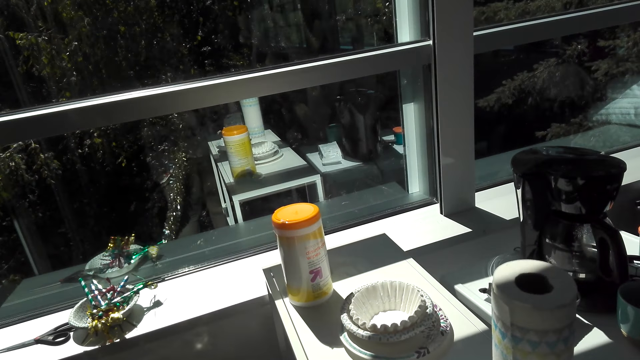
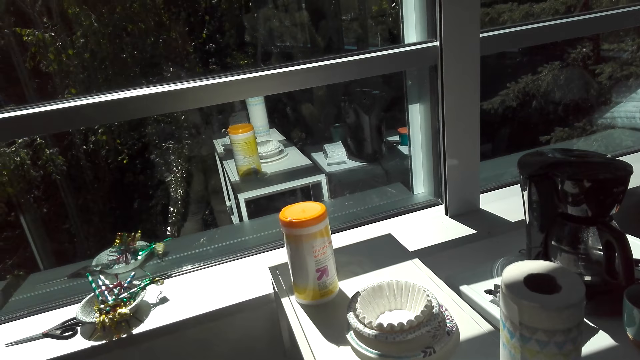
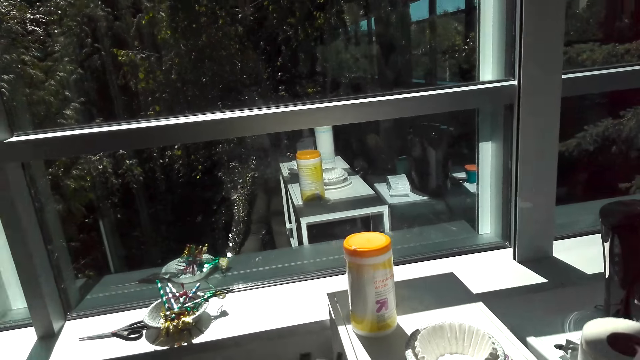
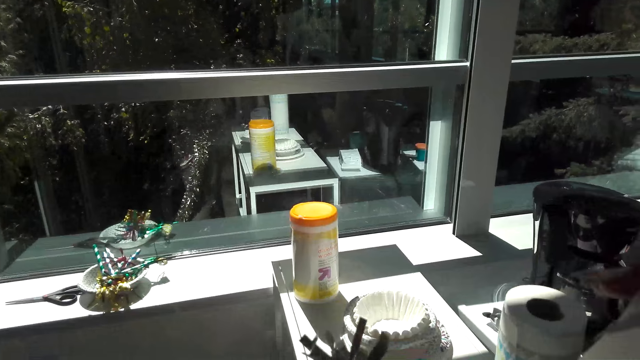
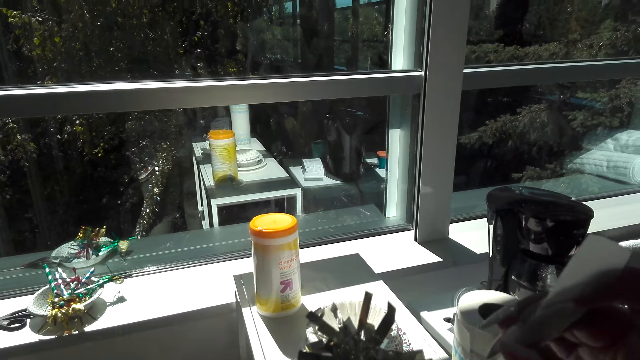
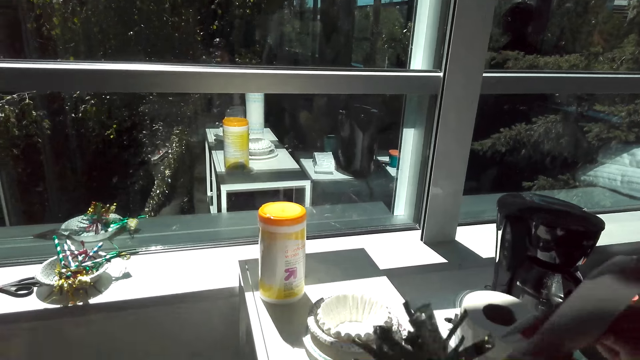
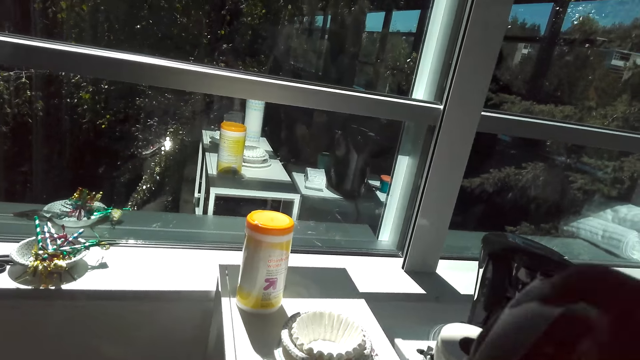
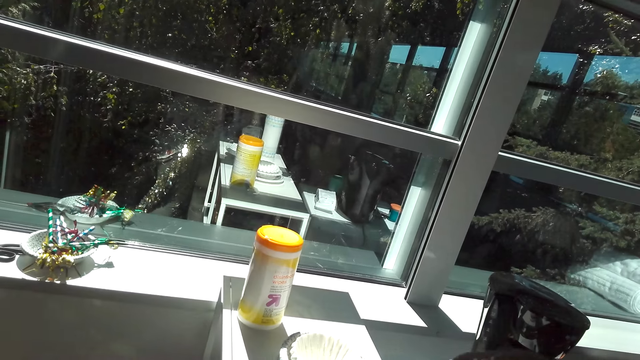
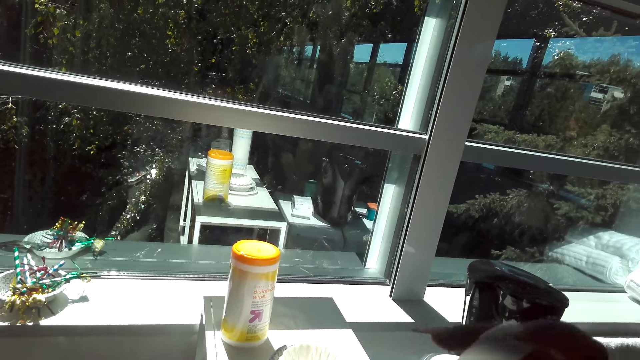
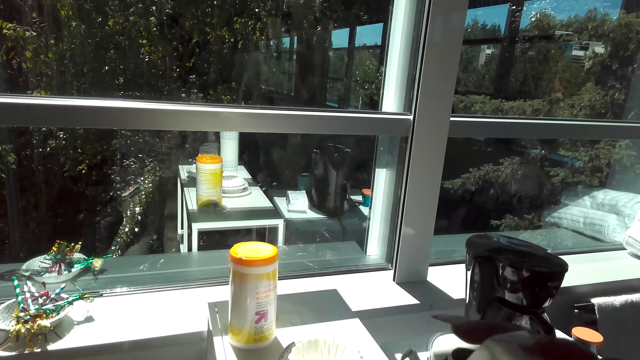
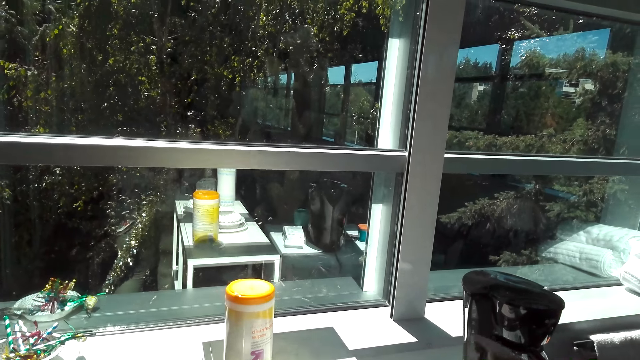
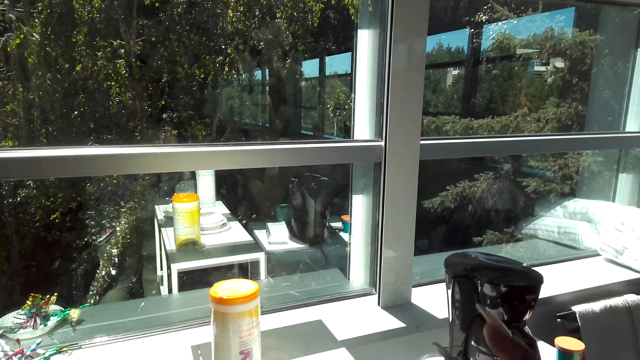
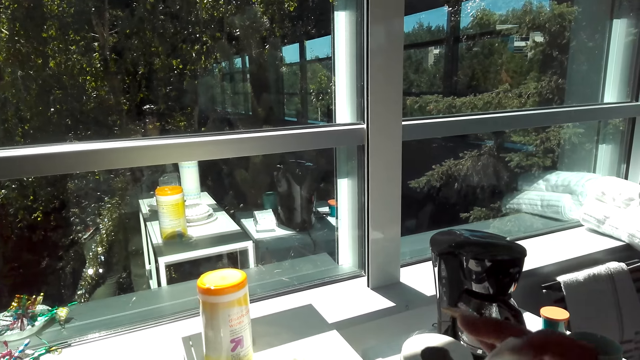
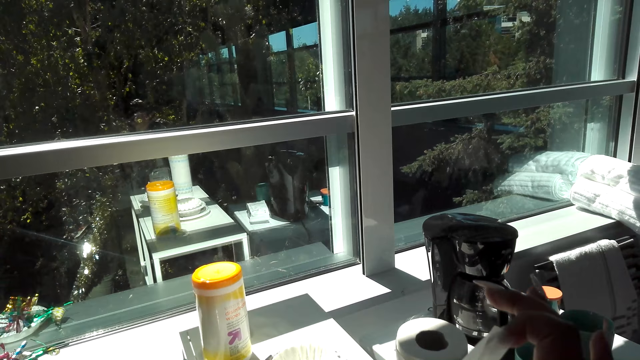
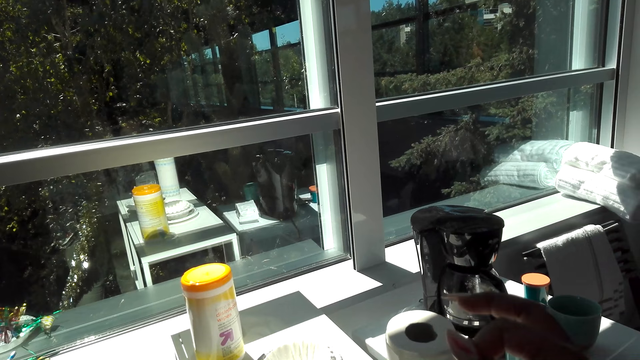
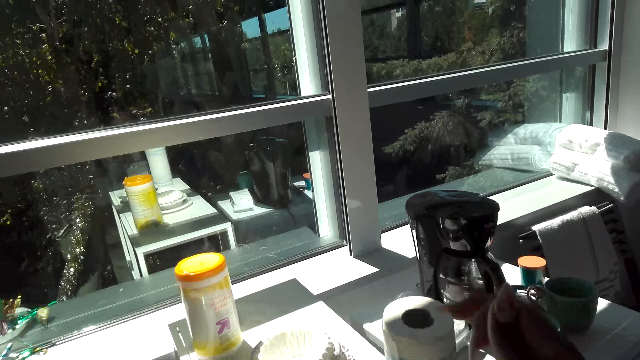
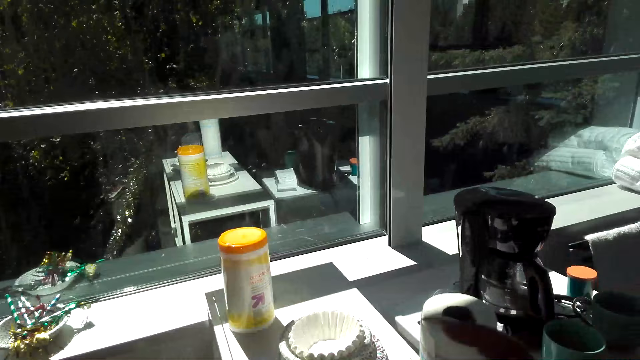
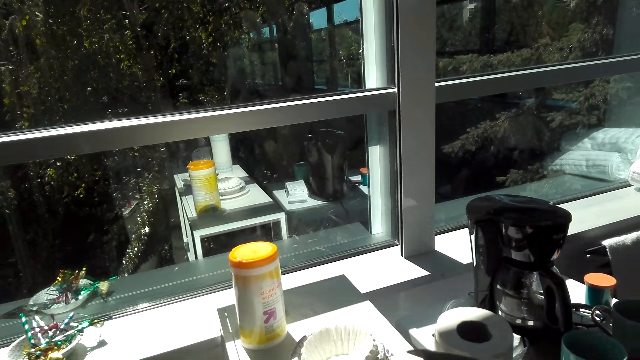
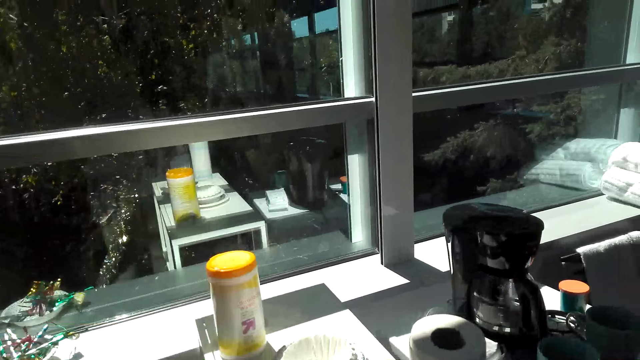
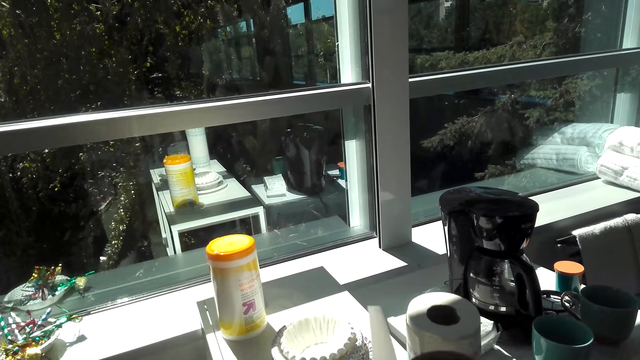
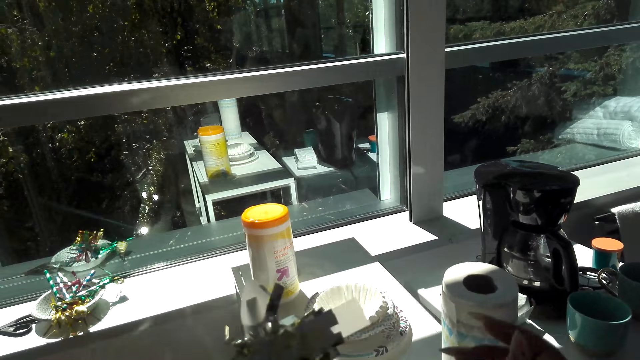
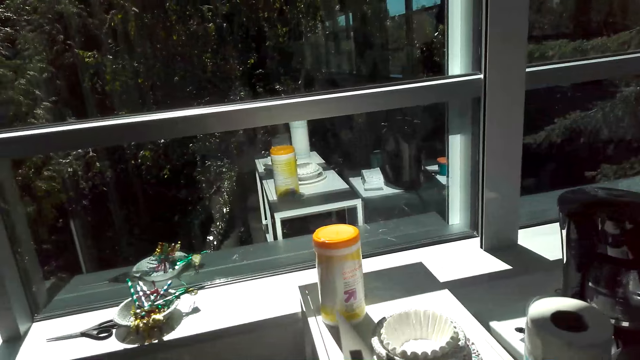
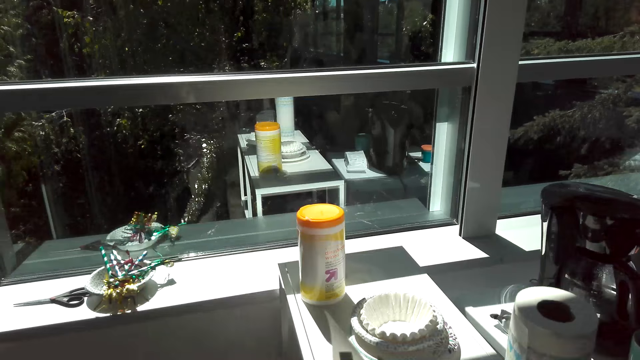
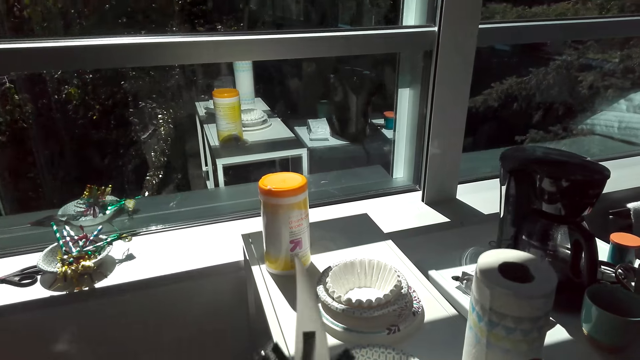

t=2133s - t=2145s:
The camera wearer aligns the flowers. They handle the tape.

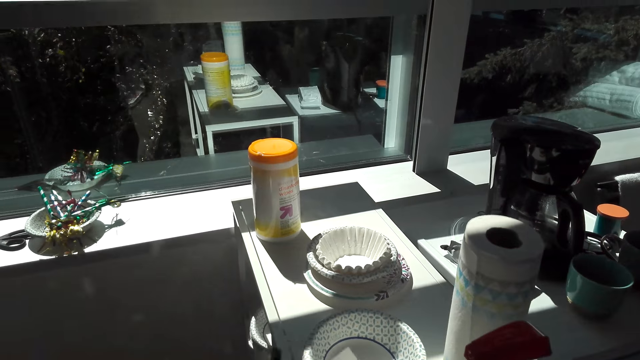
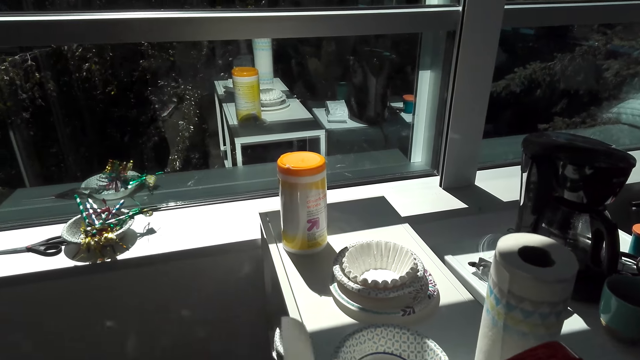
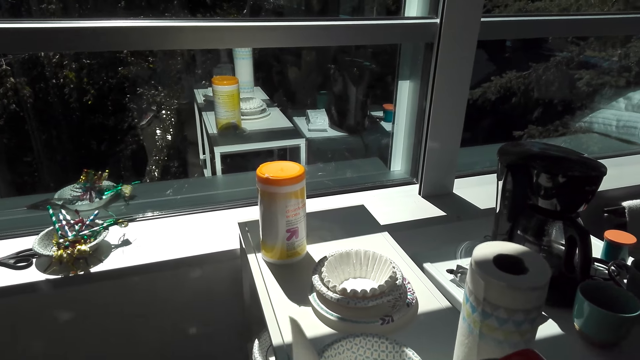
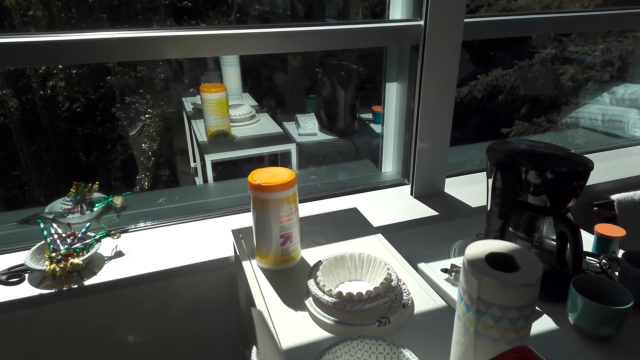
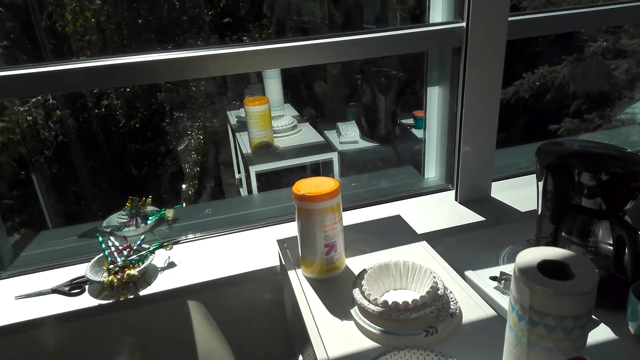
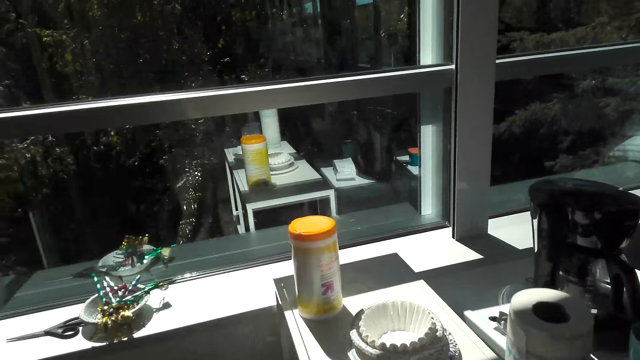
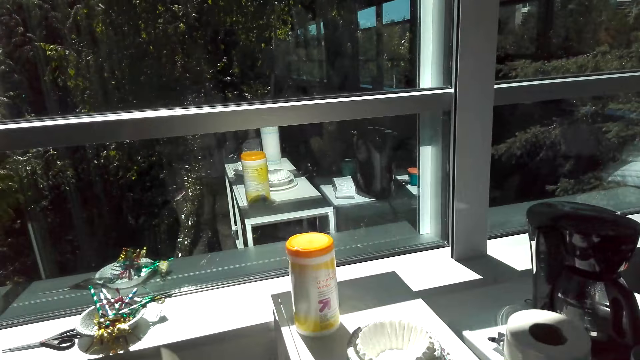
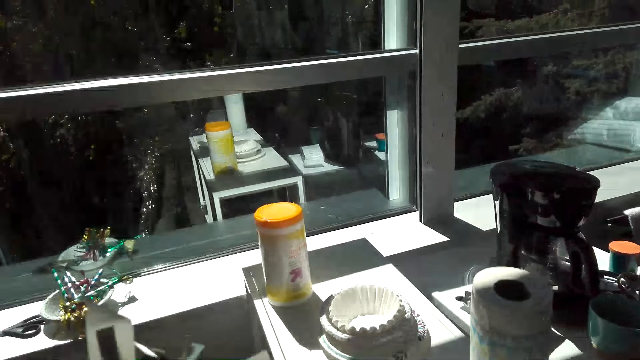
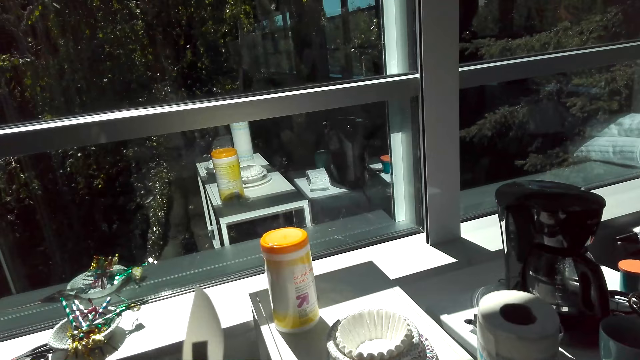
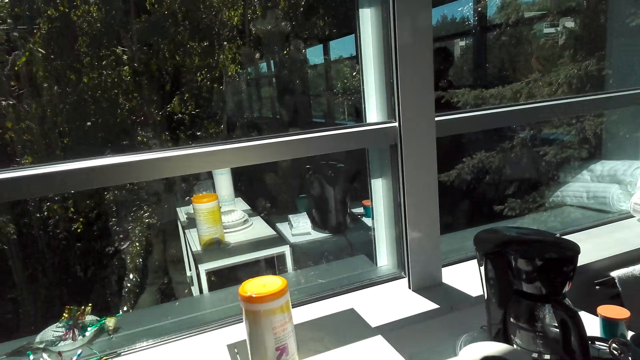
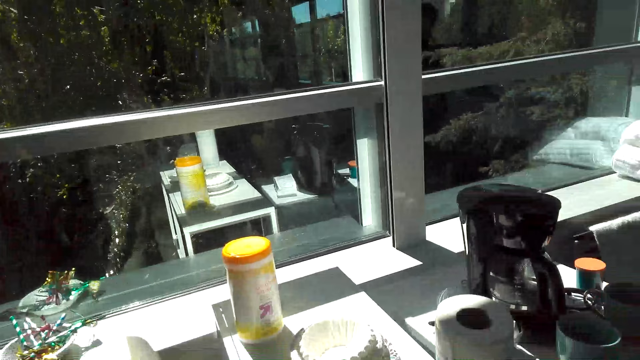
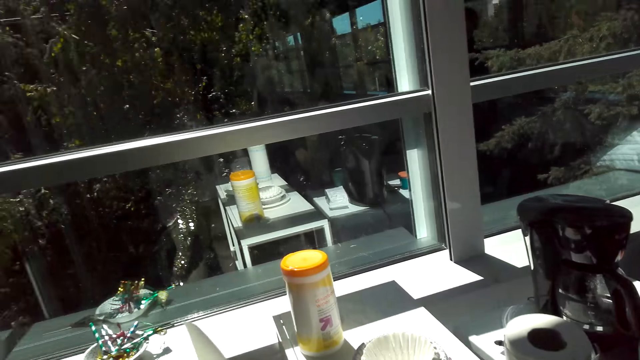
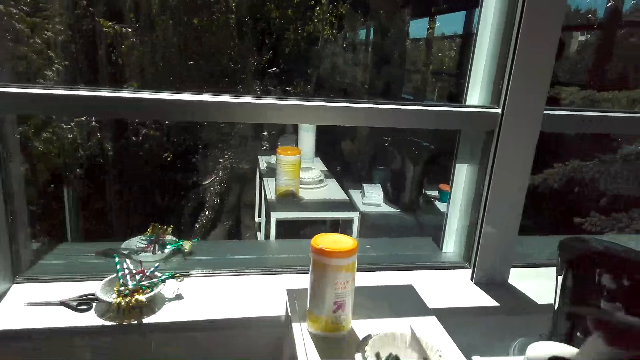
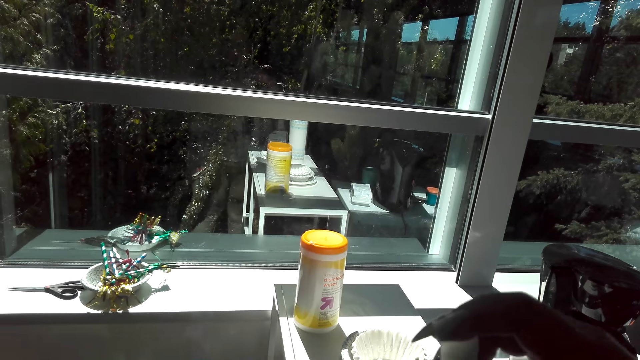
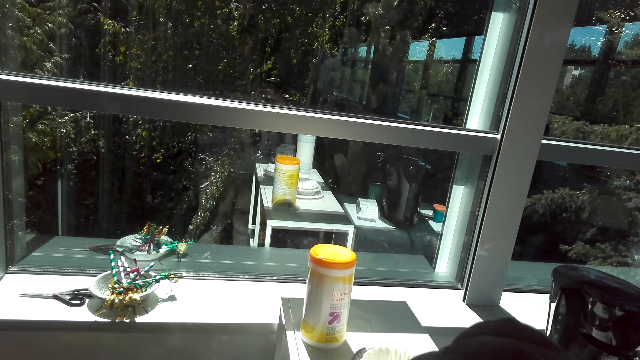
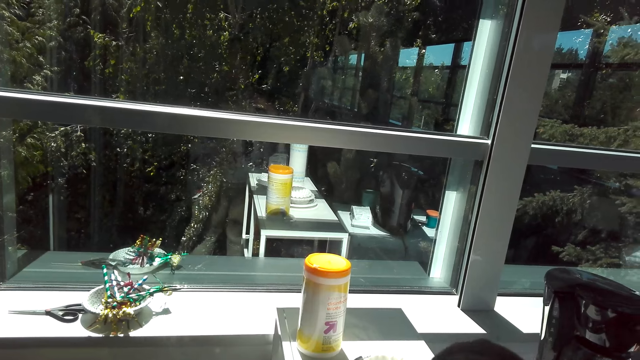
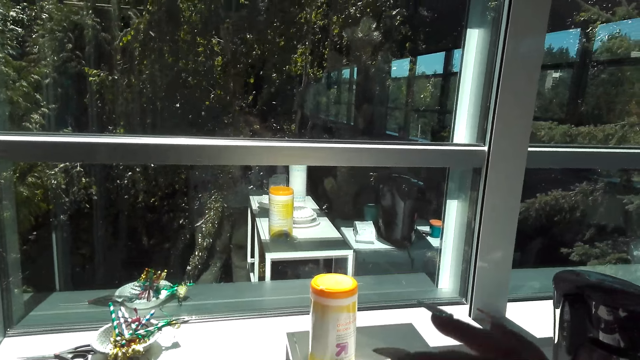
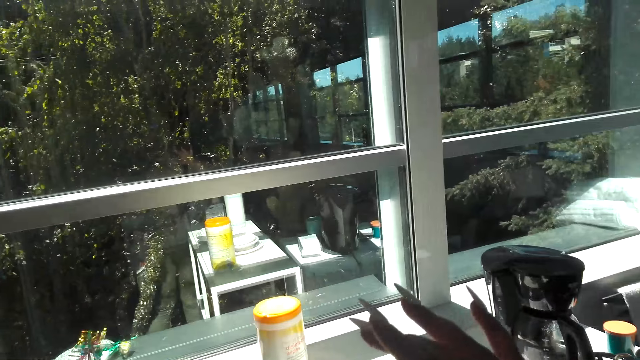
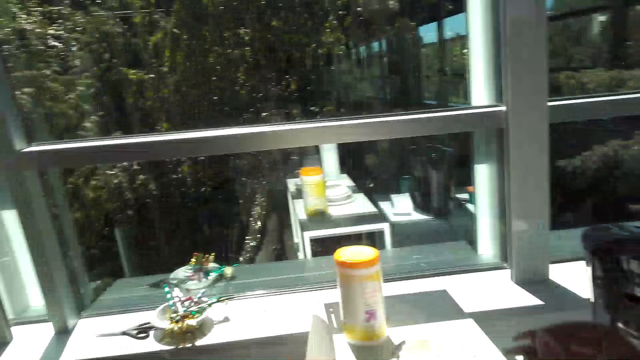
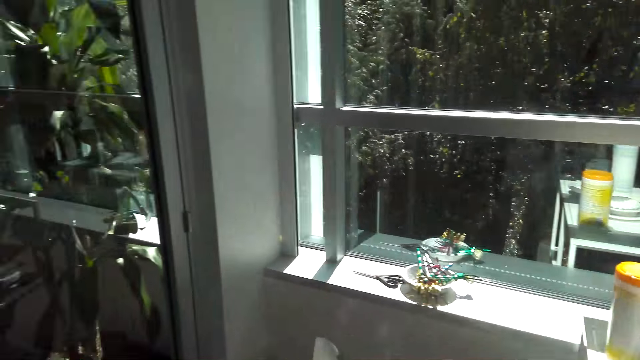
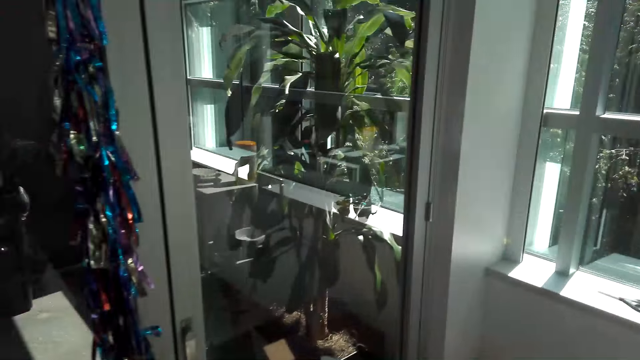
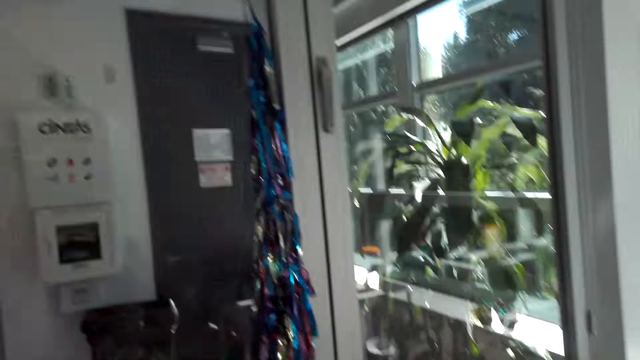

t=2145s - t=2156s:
The camera wearer cuts tape. They cut the tape again.
